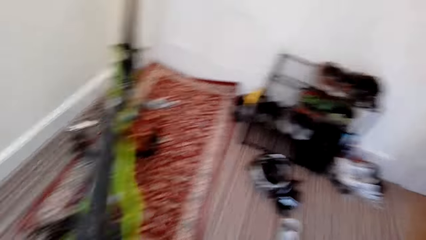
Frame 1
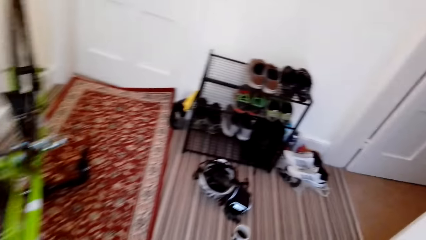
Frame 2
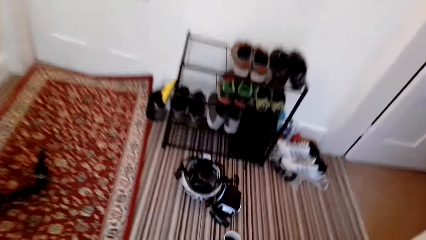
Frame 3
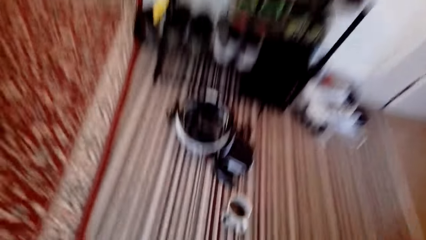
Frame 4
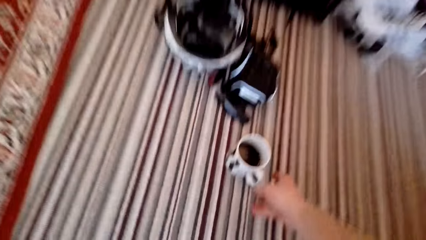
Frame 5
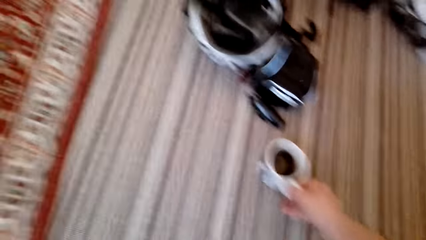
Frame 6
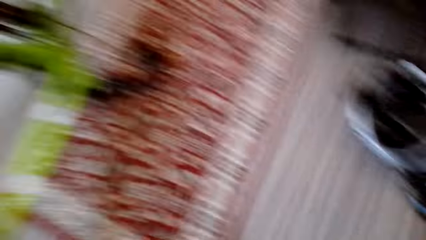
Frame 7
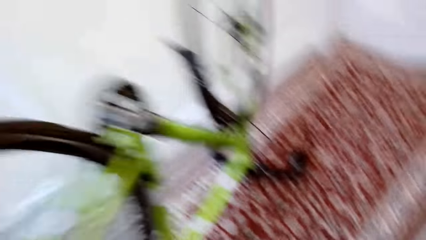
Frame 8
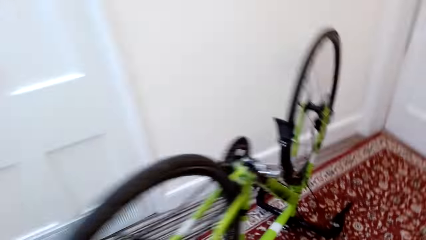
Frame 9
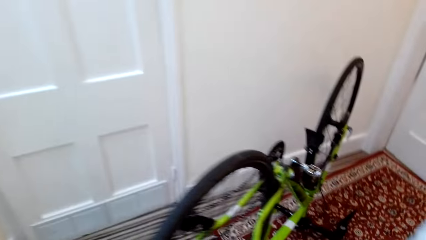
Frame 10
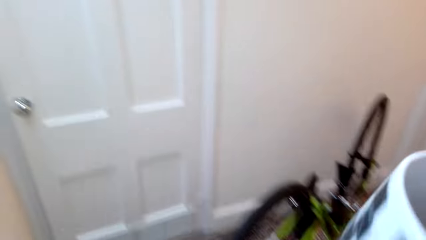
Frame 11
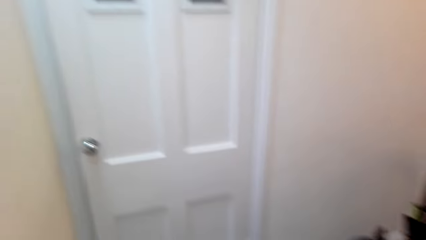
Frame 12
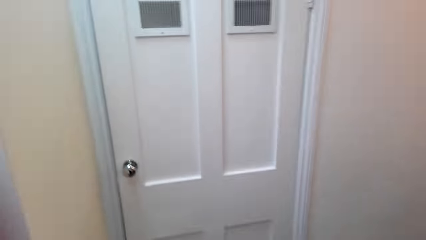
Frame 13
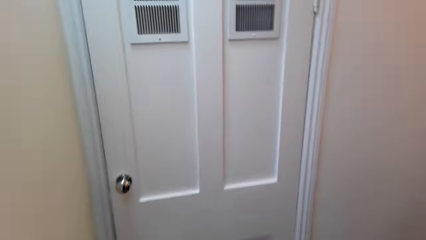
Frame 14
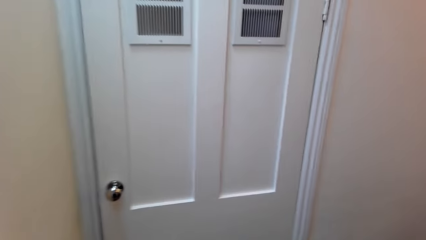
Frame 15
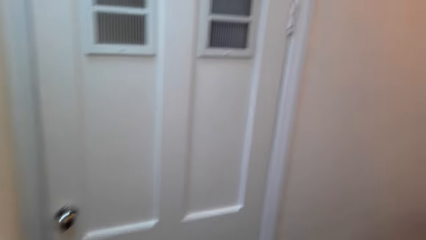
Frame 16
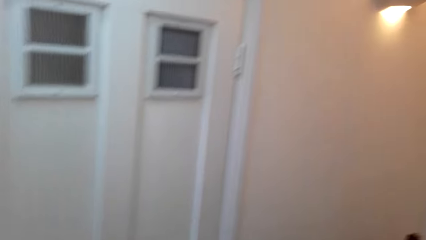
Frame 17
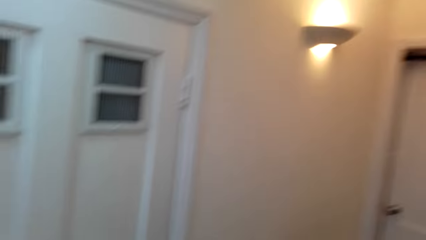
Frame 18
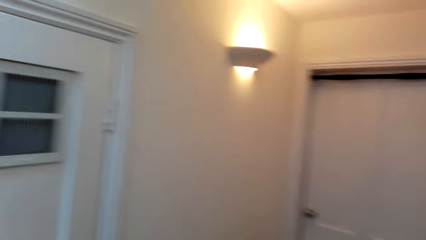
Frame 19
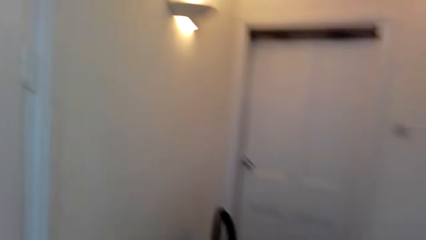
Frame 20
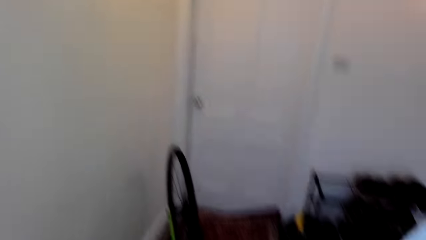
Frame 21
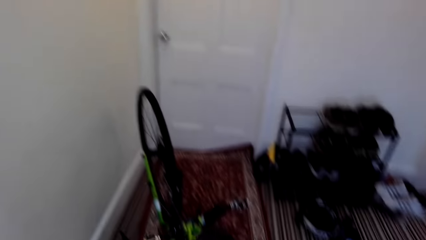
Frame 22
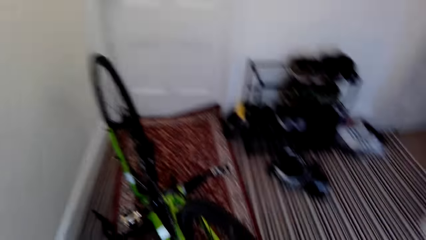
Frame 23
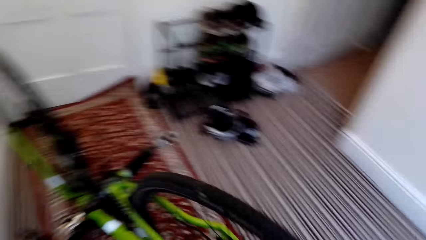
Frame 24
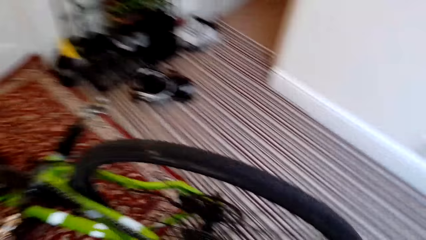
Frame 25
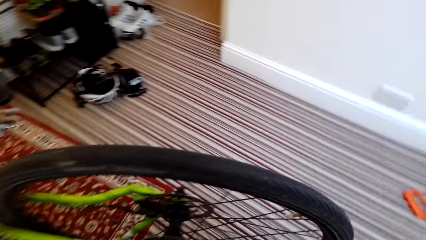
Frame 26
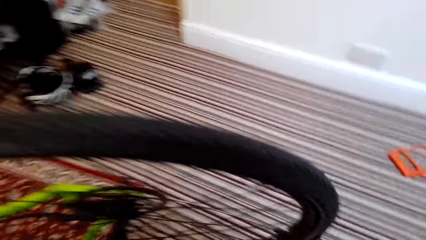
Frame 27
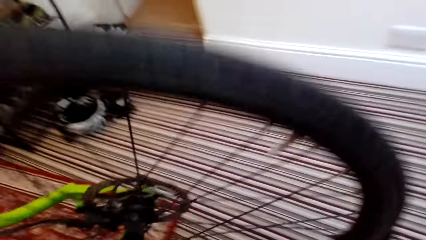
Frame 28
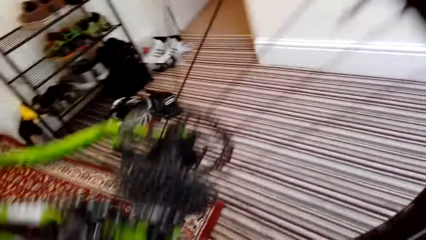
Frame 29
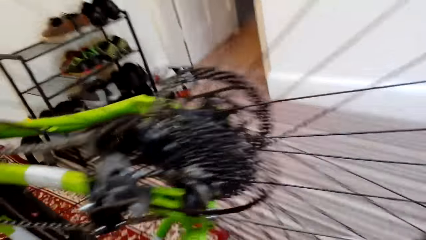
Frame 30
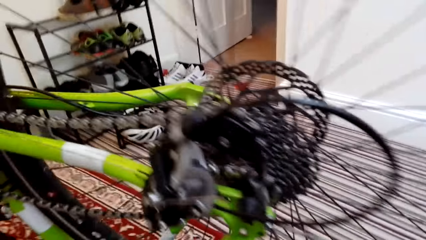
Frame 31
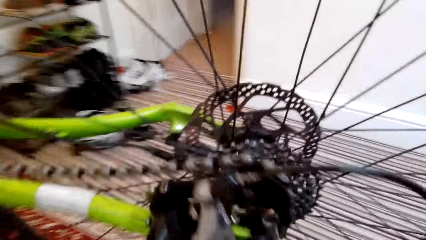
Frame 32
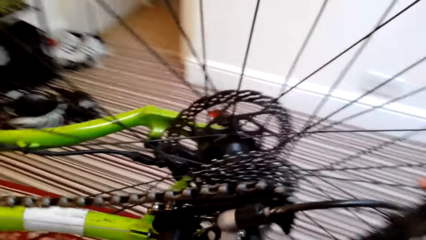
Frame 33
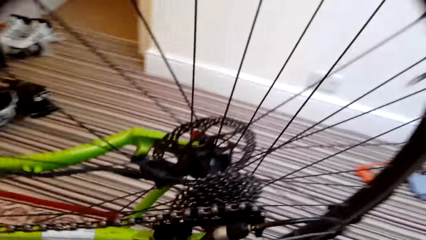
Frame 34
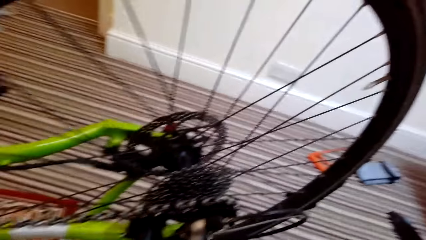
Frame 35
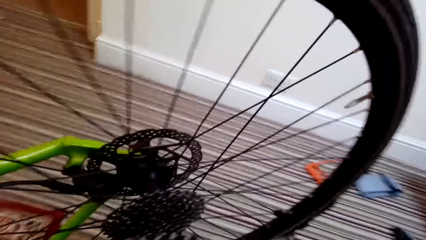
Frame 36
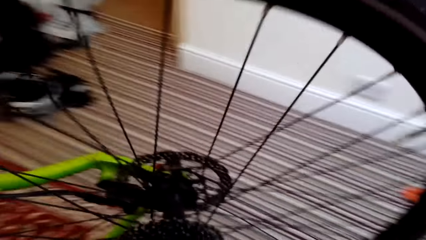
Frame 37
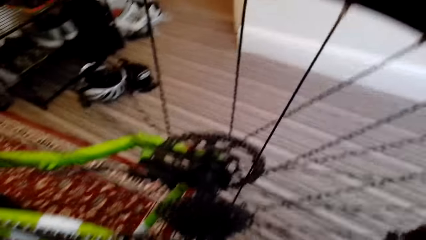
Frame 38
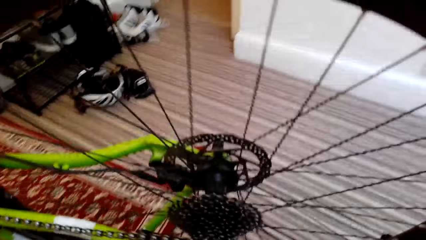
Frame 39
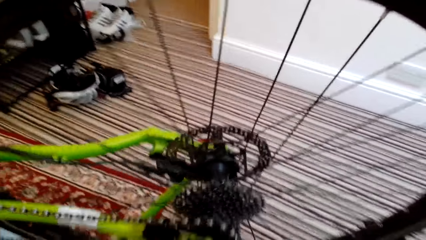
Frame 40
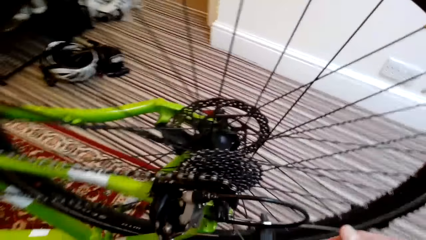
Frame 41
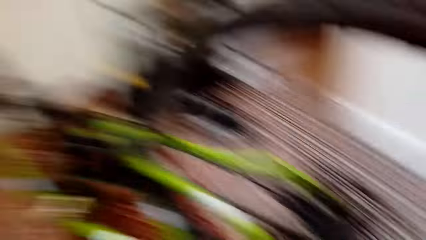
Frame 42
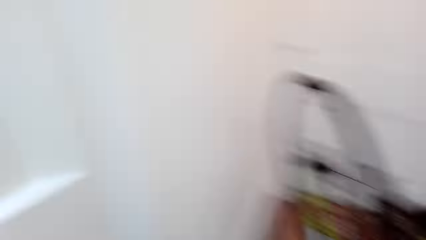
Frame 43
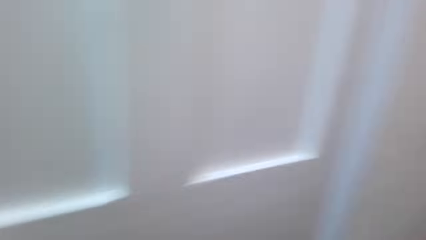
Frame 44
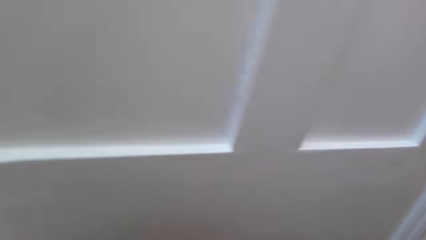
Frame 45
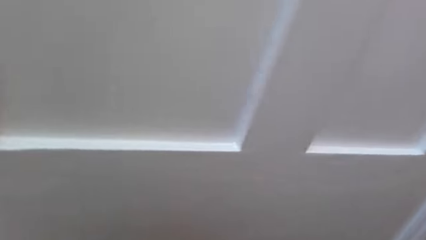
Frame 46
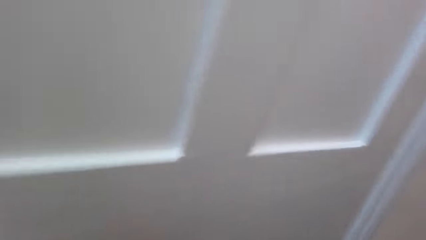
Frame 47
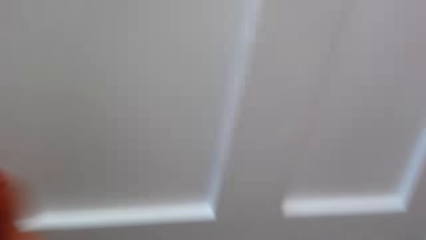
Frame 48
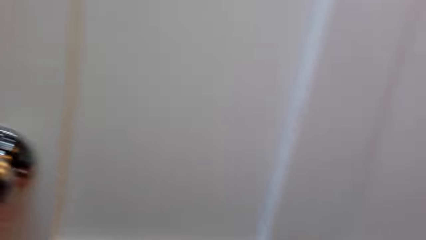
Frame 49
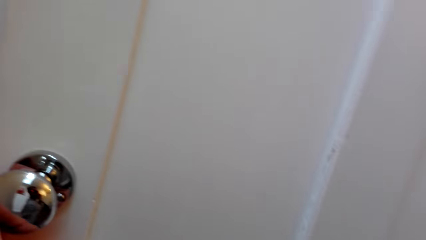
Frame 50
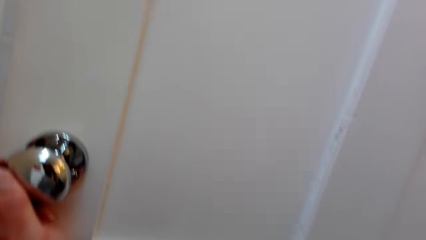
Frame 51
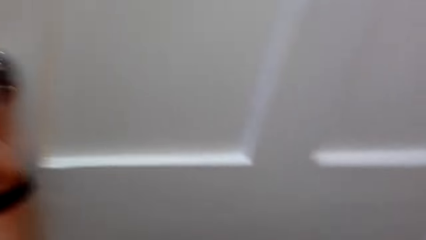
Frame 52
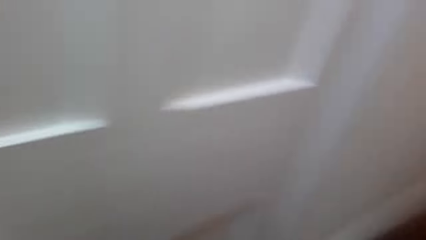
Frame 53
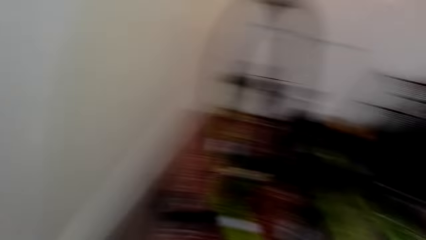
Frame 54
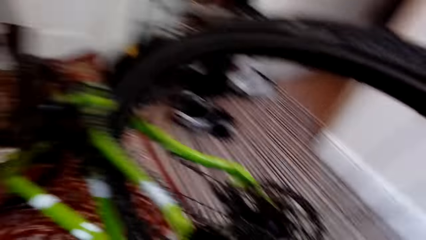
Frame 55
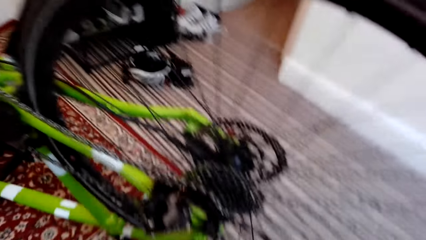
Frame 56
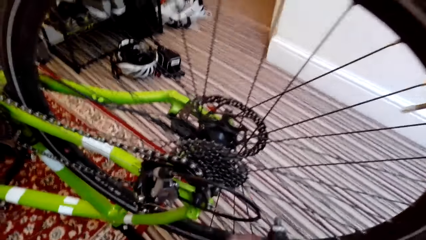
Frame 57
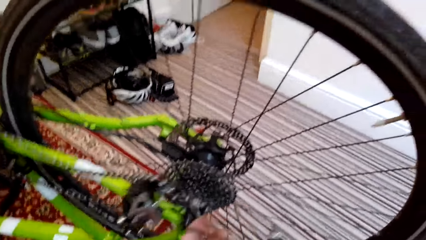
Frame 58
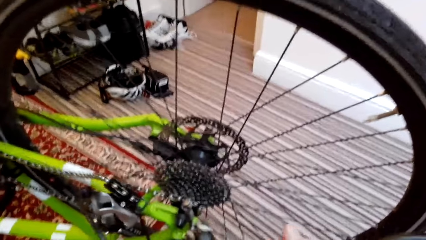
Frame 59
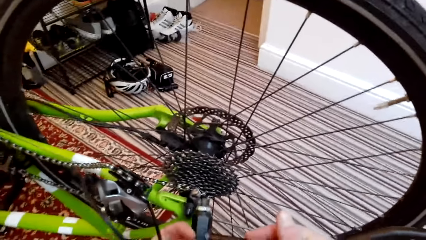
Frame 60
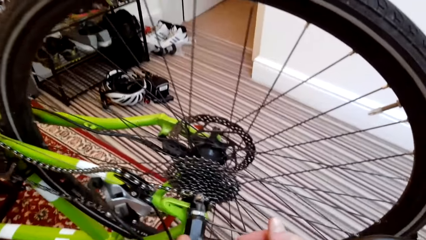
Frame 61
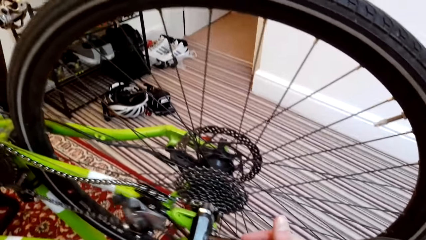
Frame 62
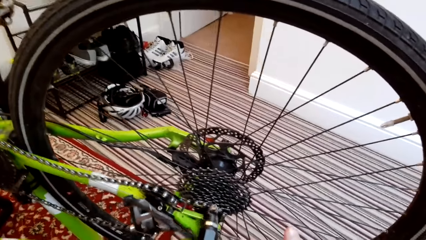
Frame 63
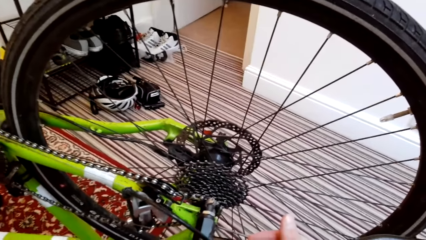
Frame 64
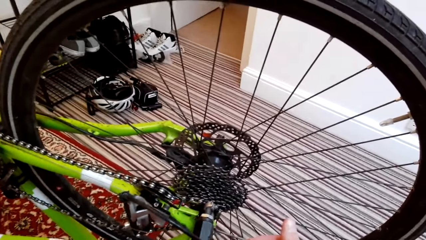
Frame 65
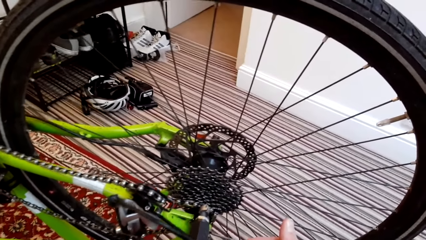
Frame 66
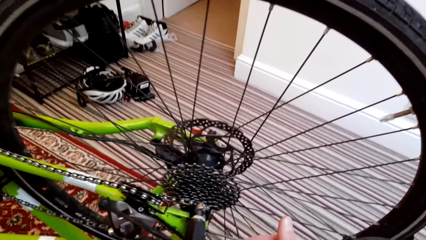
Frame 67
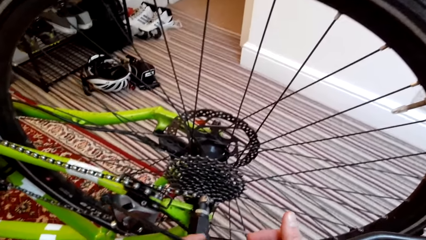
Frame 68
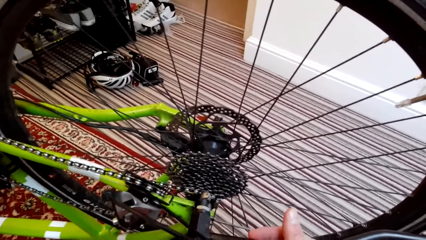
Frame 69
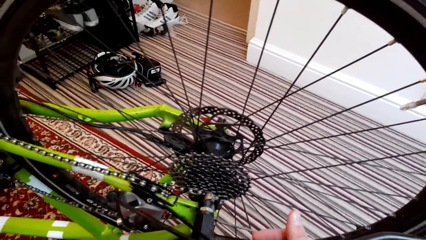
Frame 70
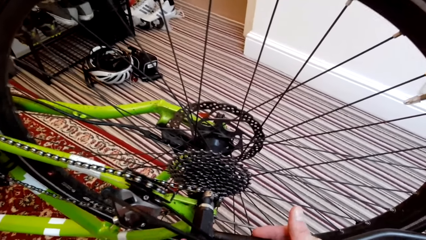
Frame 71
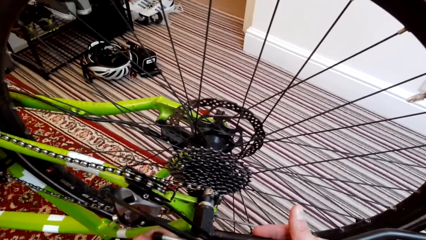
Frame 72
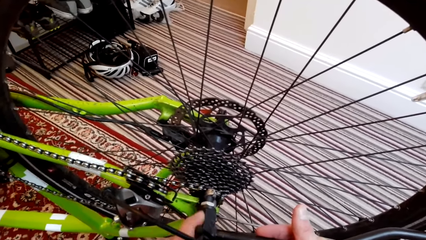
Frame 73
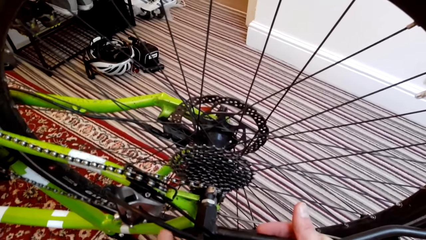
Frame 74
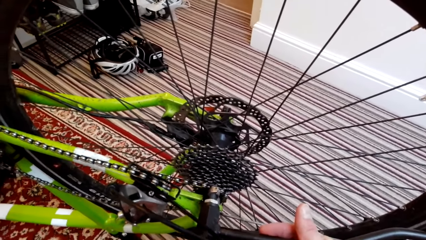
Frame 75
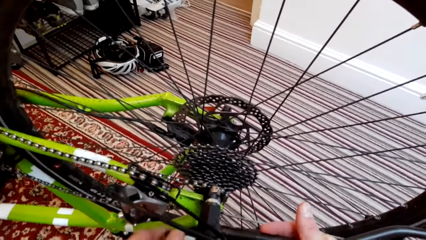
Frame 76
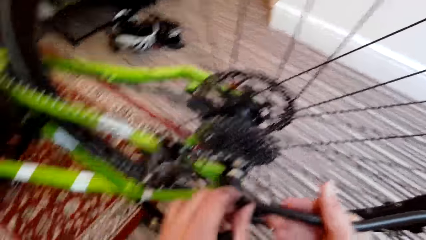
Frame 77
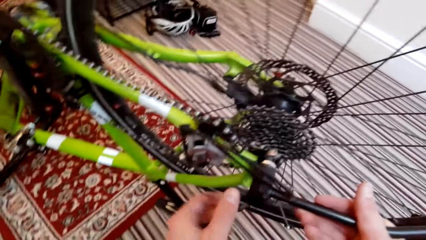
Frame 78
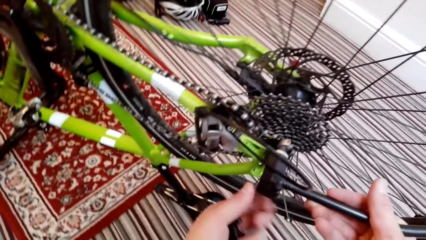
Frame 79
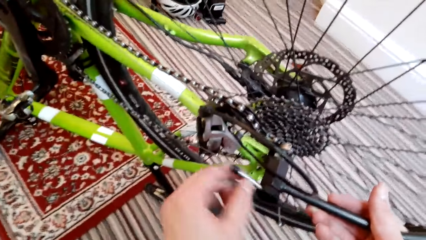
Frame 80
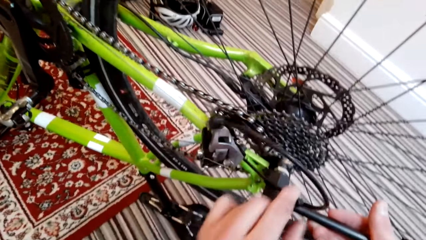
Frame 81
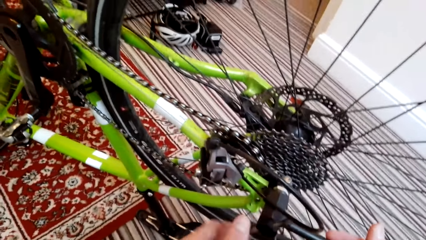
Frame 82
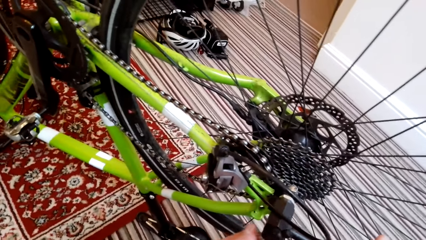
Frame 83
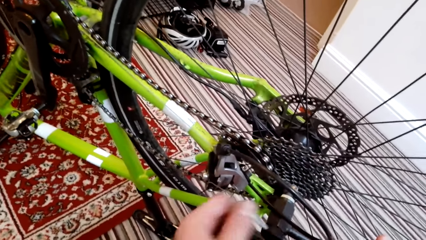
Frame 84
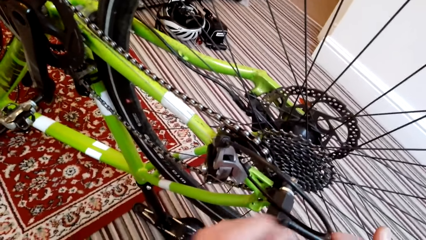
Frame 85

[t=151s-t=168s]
The camera wearer picks a cup of tea from the ground. They drink tea. They look around. They open a door. They open something on the bicycle wheel.
